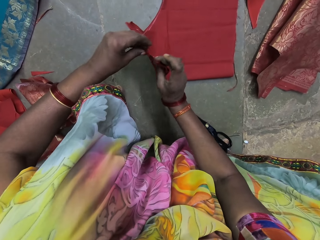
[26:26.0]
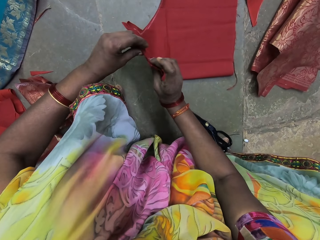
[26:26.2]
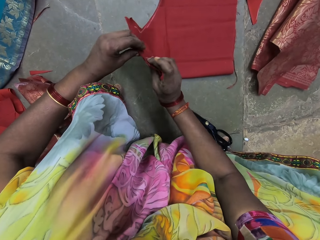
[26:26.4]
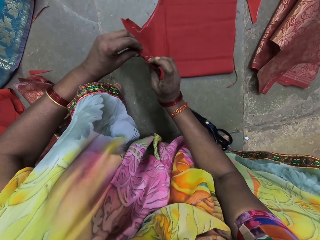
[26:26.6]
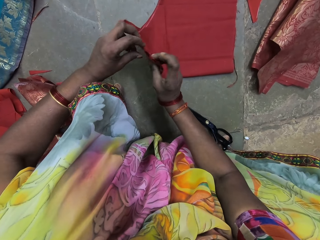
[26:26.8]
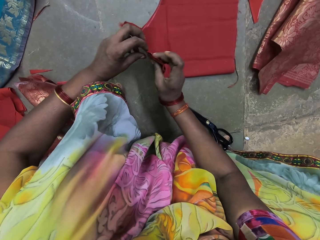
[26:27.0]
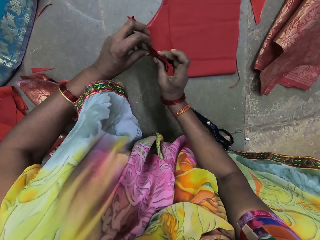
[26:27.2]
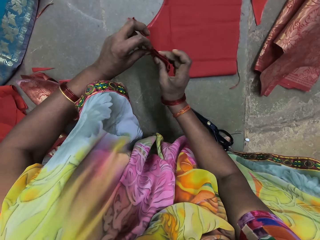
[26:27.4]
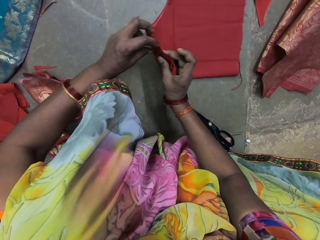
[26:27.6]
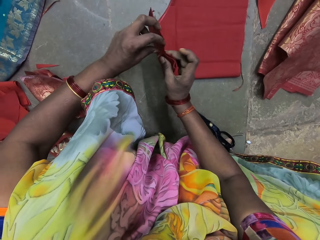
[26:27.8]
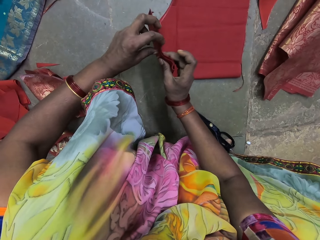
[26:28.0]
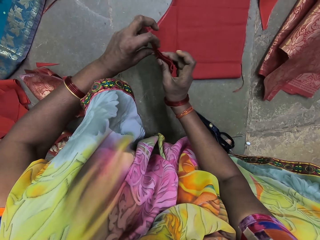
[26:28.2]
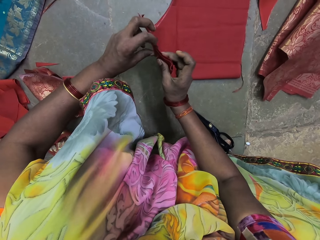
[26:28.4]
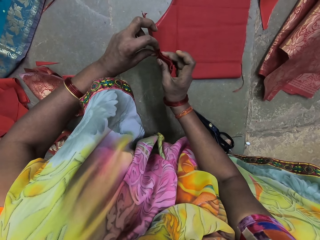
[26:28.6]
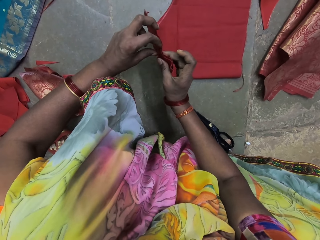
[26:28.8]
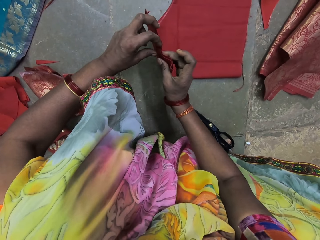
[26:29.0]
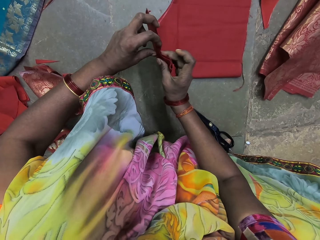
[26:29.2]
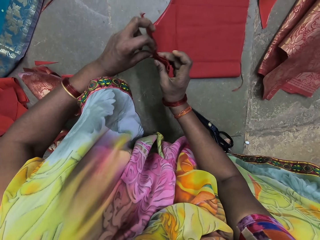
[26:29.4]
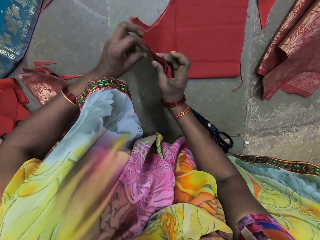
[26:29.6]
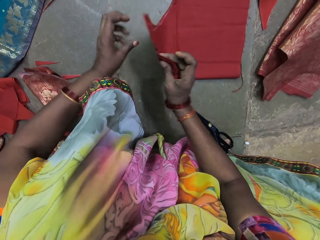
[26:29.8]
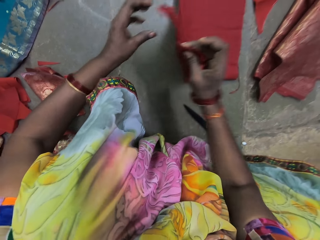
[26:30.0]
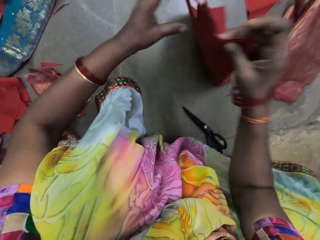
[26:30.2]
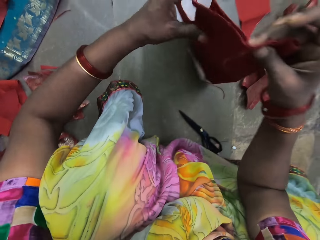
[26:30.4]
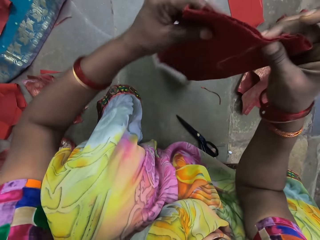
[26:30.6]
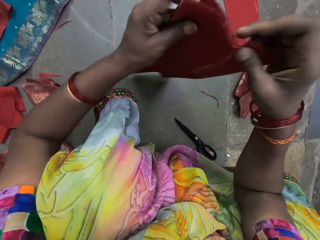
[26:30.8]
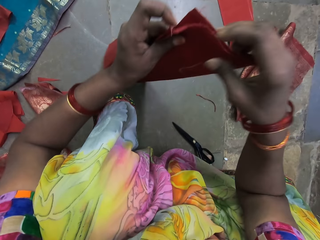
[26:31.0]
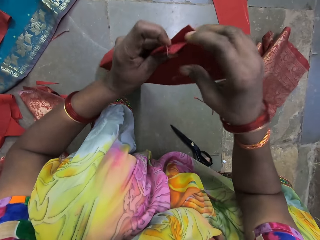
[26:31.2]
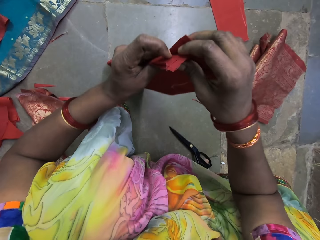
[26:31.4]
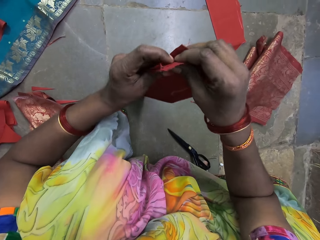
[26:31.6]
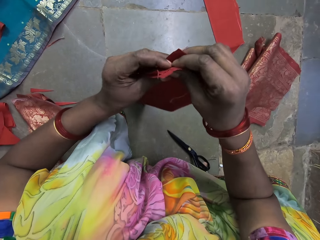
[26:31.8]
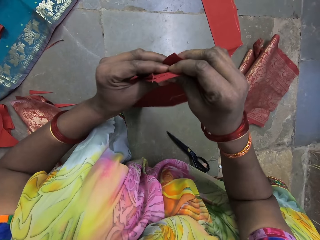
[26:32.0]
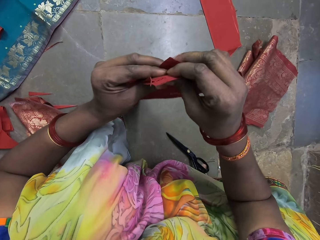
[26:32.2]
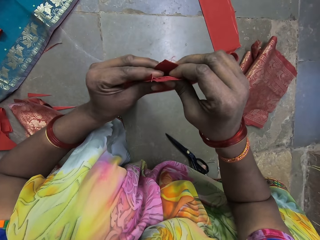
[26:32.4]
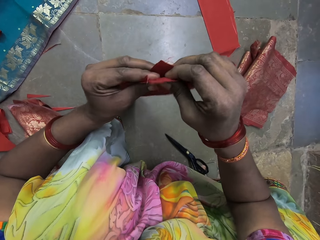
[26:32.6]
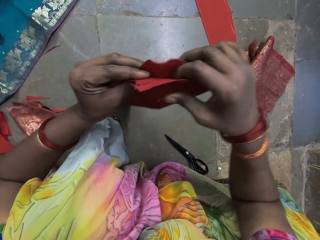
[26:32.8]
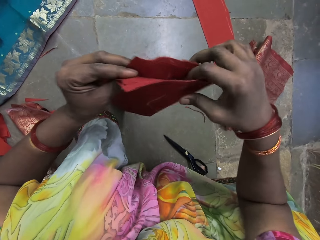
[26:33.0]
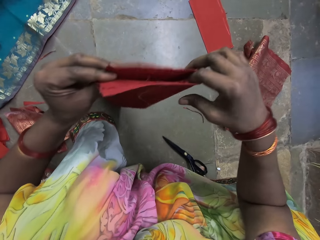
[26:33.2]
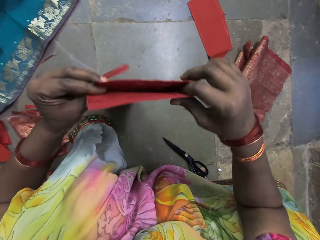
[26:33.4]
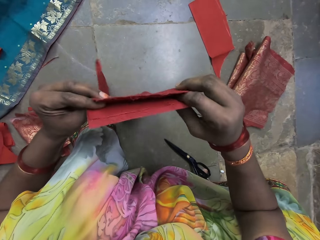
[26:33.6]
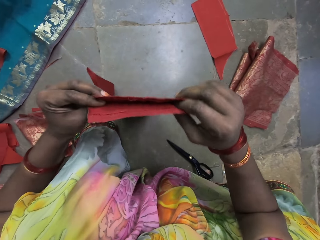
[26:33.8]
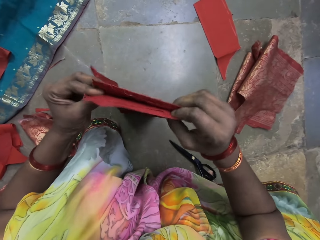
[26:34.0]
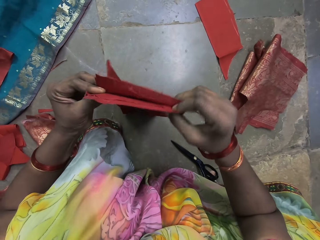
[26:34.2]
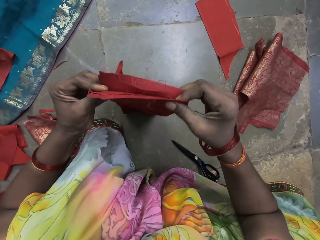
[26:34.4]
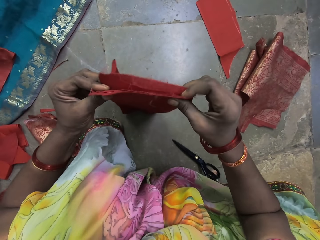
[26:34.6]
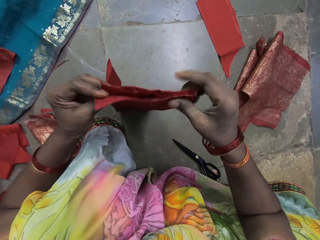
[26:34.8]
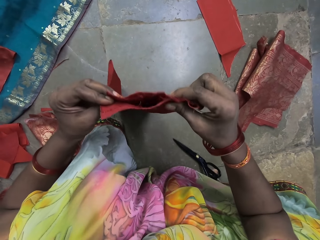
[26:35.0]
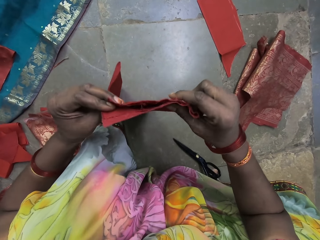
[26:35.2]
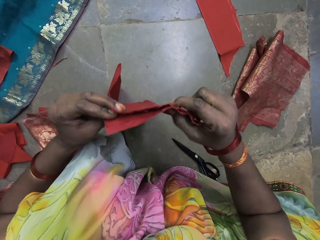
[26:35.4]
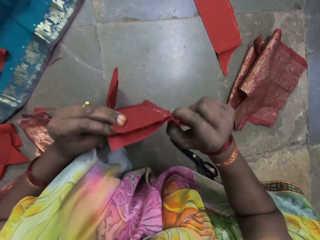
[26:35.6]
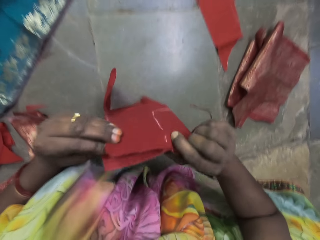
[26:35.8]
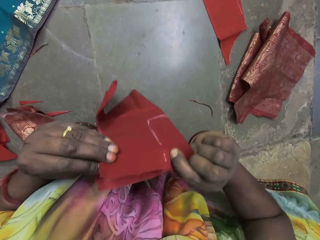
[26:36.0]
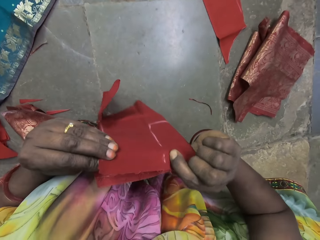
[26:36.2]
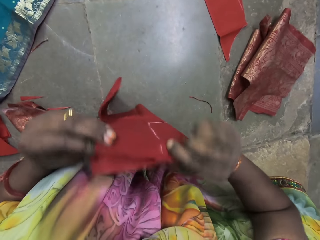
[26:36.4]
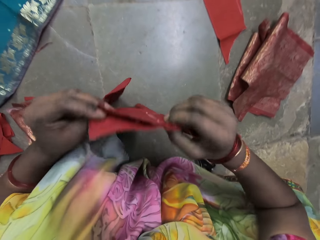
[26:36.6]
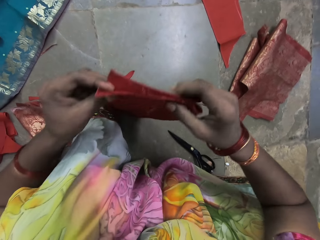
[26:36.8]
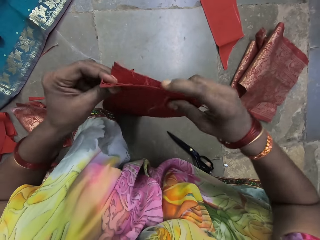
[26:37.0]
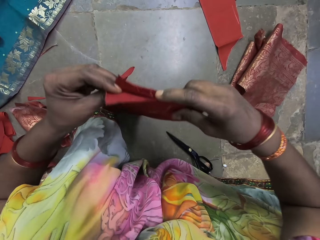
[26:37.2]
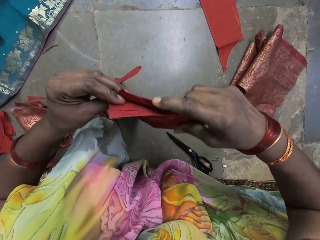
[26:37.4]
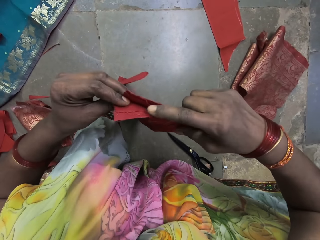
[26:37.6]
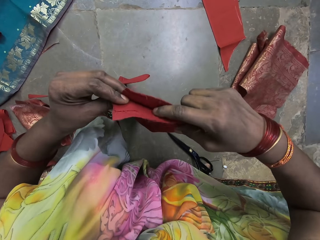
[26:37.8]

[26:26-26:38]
The camera wearer samples the cloth. They carry the cloth. They examine the cloth.

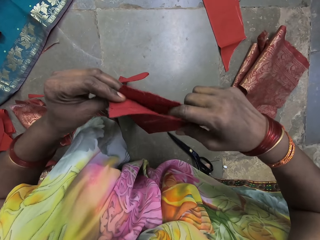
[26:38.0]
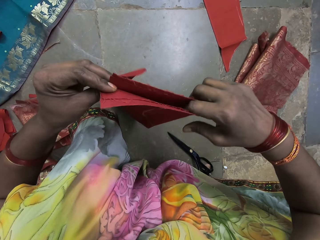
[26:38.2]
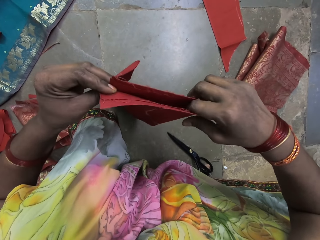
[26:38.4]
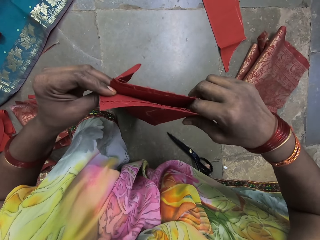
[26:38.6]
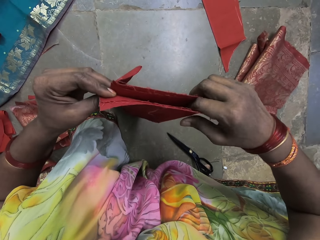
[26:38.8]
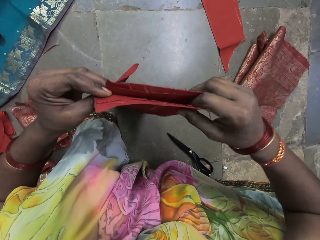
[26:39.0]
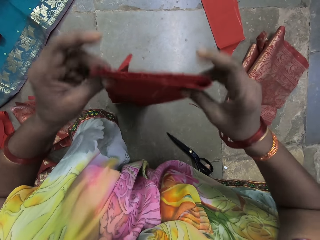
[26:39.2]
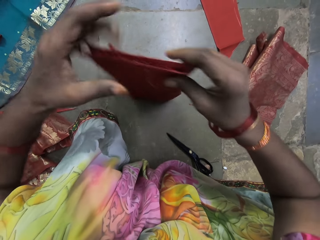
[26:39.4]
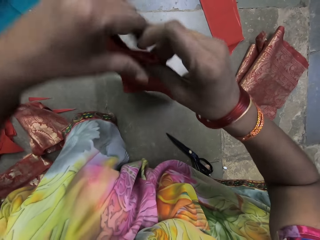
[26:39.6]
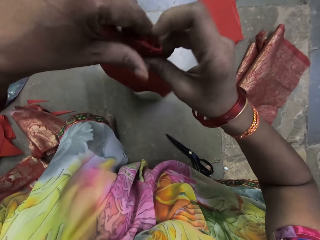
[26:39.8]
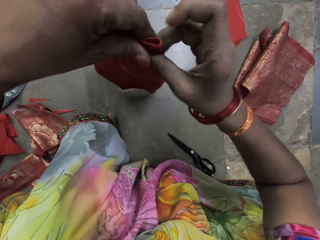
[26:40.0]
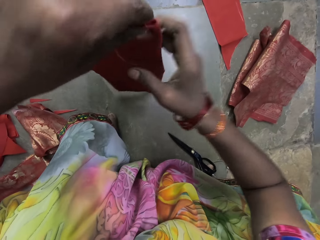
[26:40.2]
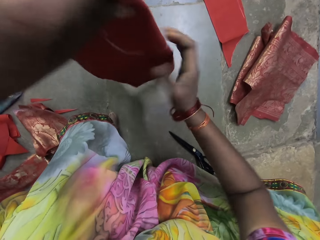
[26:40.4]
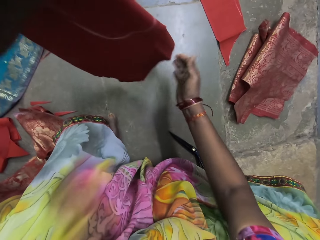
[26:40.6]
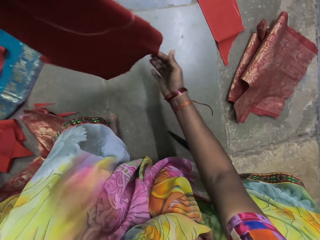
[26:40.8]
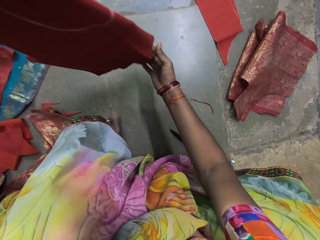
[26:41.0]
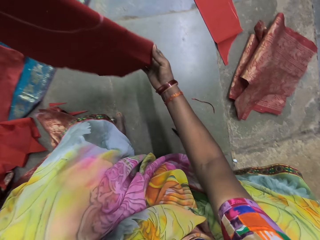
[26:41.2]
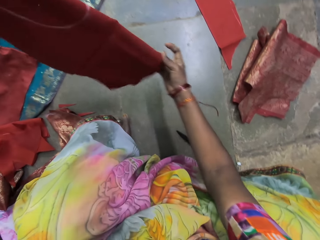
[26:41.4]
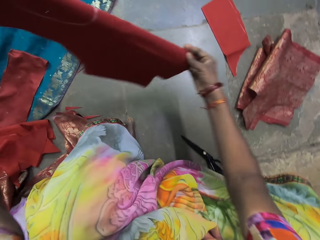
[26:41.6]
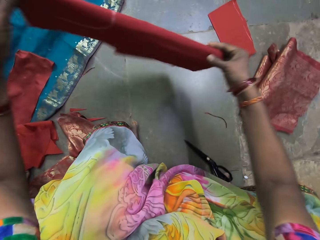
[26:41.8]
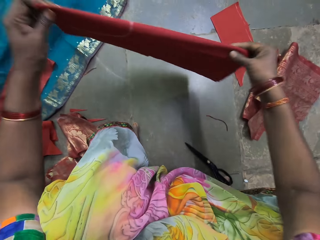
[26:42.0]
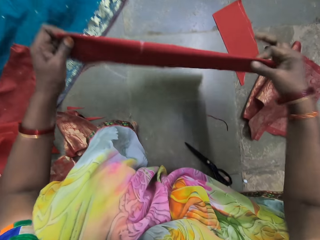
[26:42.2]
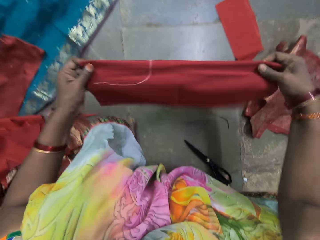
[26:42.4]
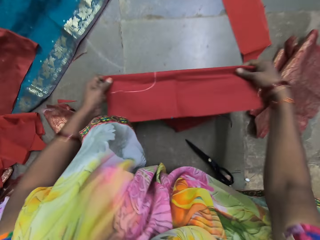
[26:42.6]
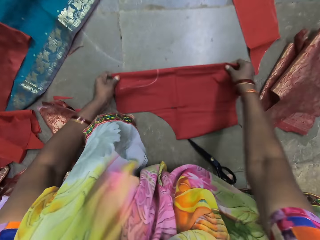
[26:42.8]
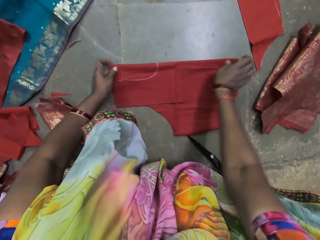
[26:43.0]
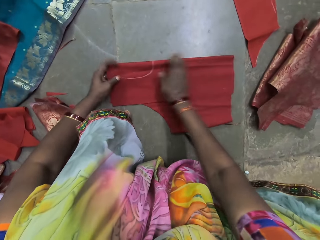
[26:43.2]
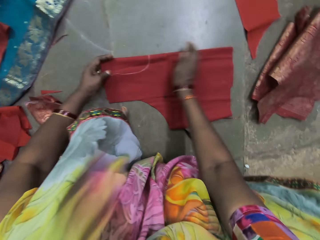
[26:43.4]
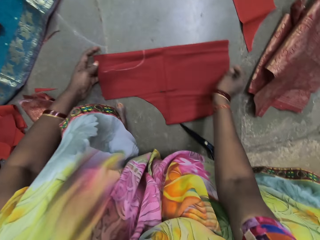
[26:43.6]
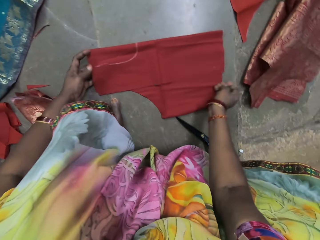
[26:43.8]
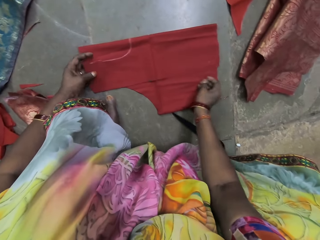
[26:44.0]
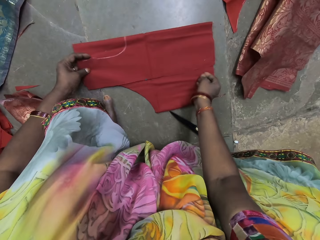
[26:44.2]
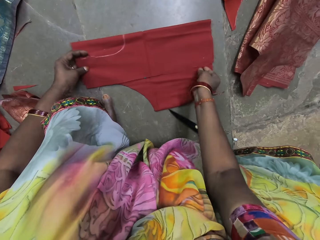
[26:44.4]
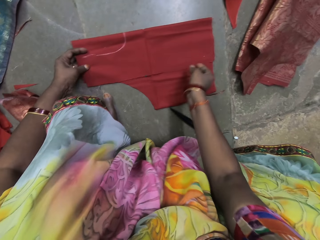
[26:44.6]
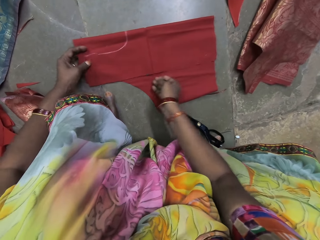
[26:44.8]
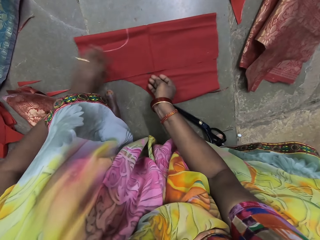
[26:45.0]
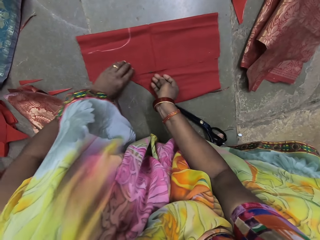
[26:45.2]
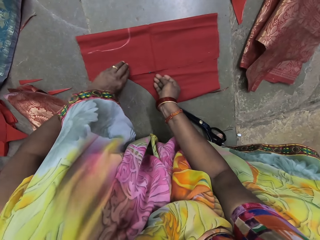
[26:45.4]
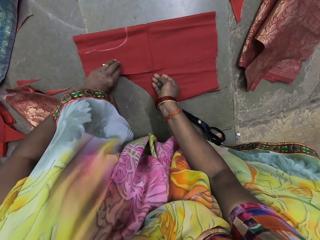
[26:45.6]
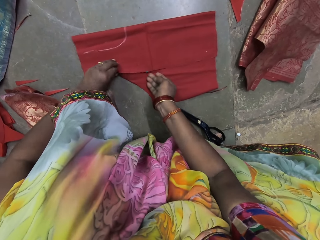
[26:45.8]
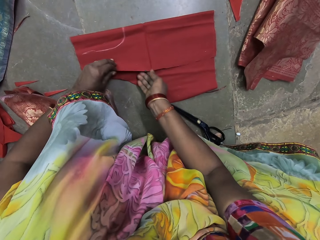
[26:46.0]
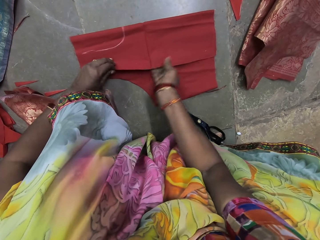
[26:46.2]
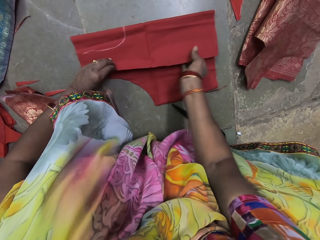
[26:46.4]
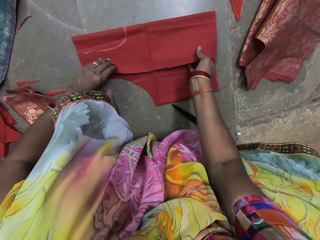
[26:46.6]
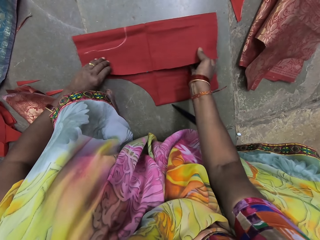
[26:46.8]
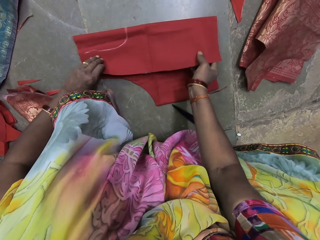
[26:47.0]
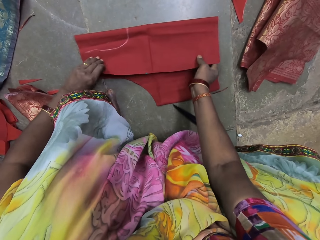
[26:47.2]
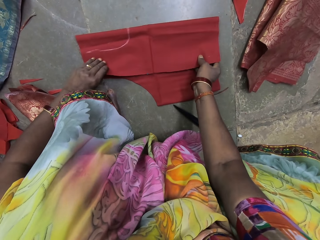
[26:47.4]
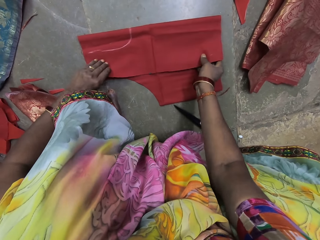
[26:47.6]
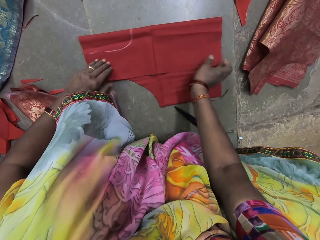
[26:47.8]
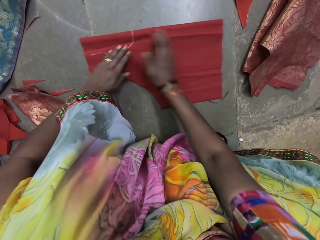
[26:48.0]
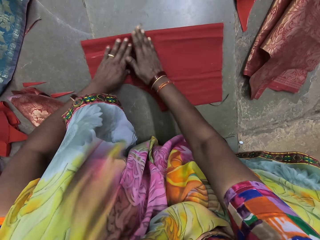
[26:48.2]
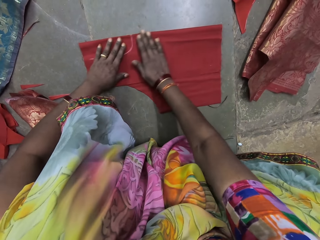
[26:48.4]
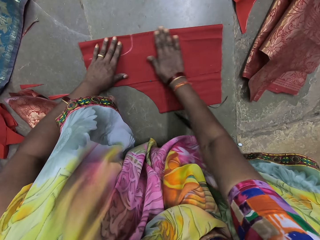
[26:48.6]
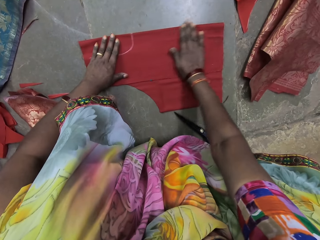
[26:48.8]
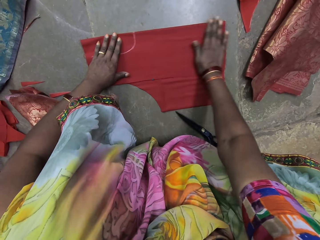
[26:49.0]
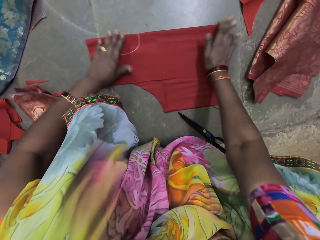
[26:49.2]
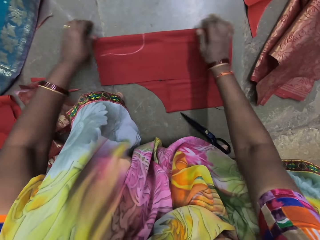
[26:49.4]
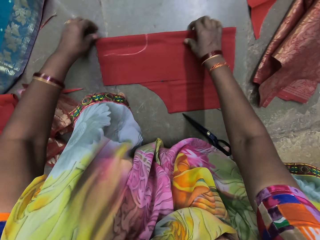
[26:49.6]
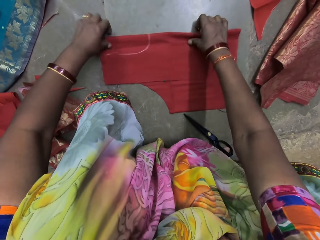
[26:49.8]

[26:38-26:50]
The camera wearer places the fabric or cloth on the floor with her hands. She adjusts the fabric with her hands. She folds the cloth.
